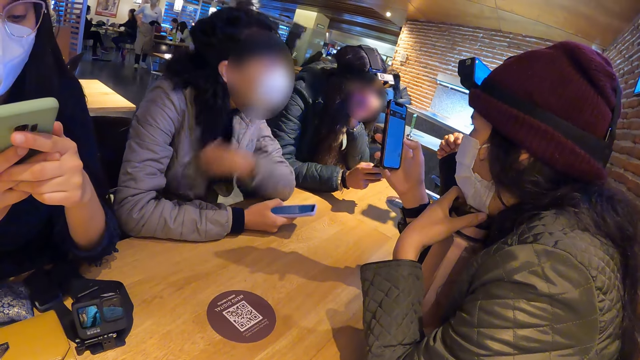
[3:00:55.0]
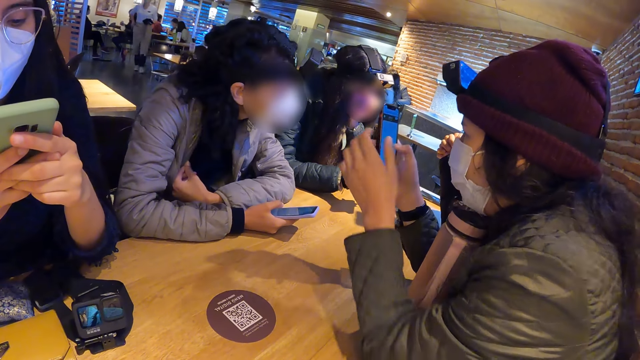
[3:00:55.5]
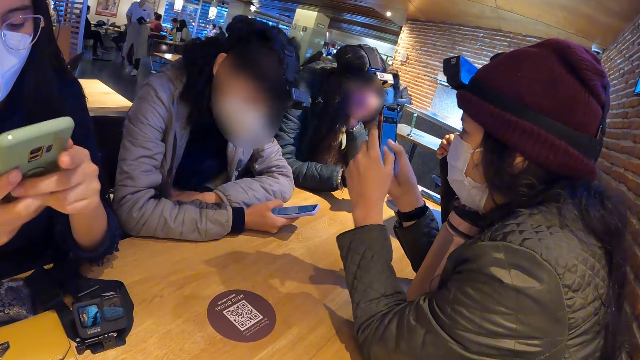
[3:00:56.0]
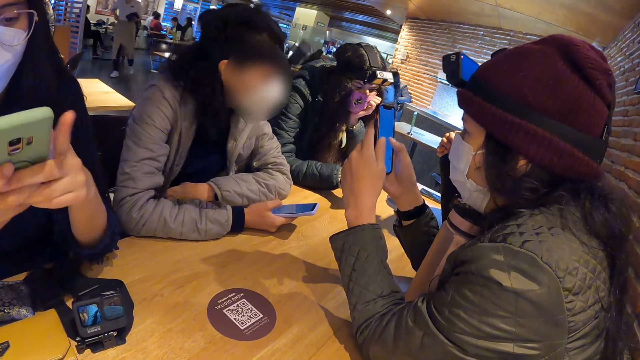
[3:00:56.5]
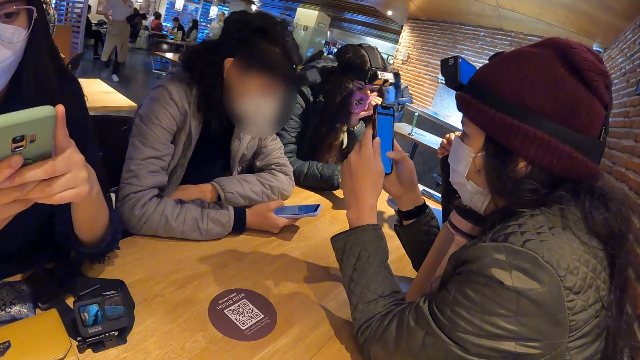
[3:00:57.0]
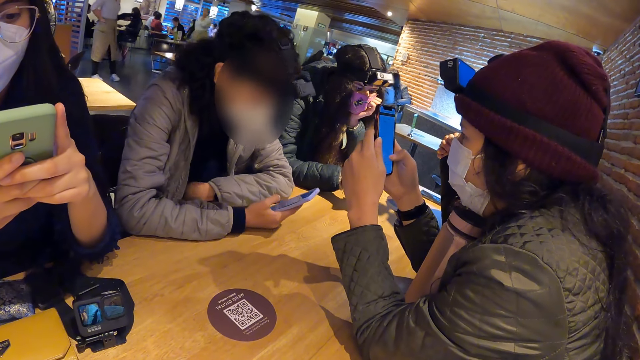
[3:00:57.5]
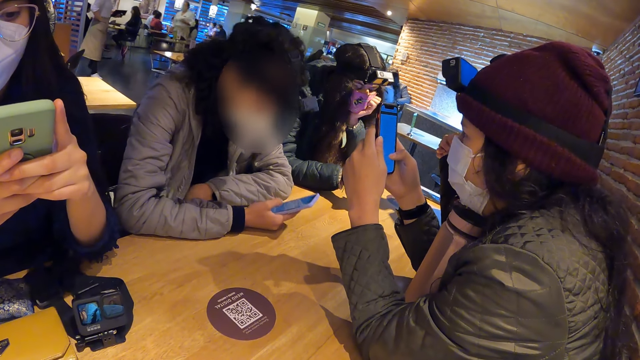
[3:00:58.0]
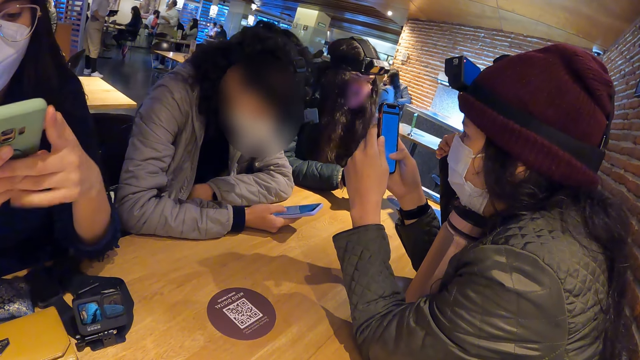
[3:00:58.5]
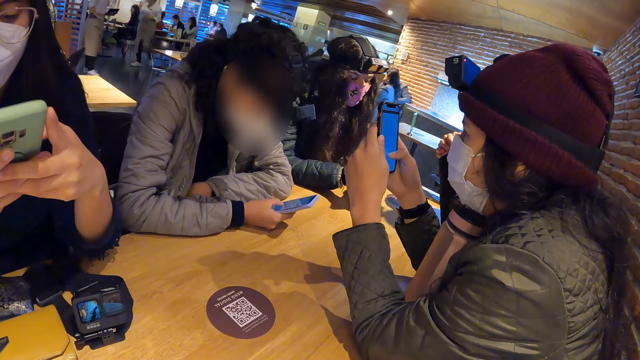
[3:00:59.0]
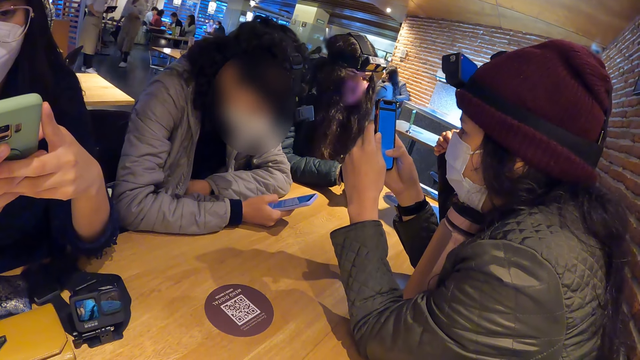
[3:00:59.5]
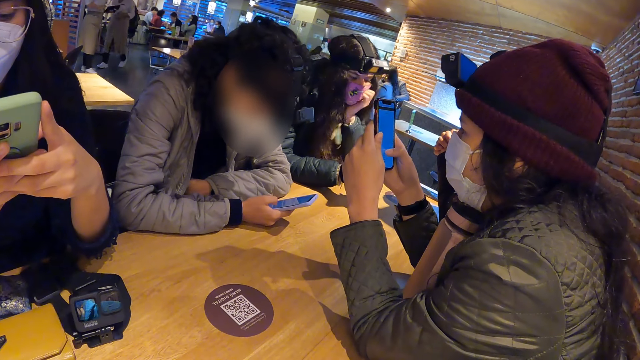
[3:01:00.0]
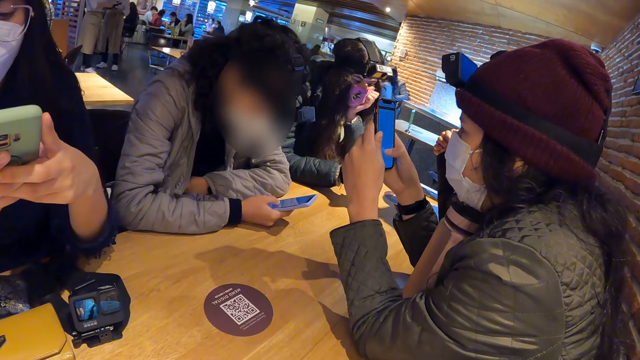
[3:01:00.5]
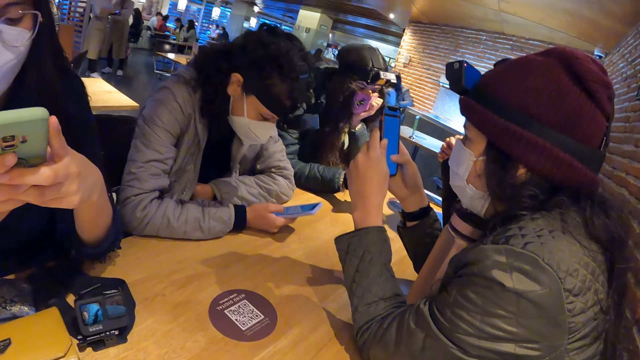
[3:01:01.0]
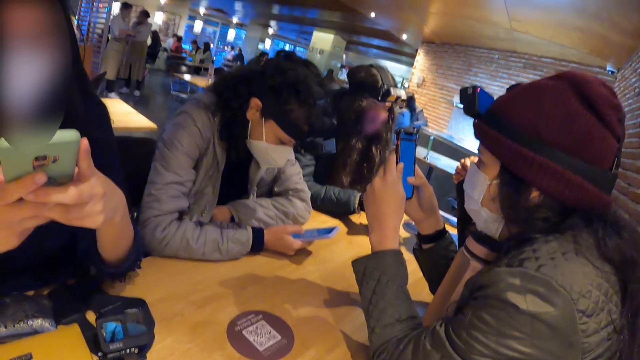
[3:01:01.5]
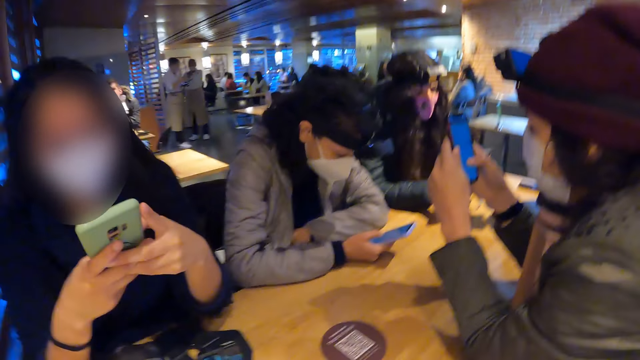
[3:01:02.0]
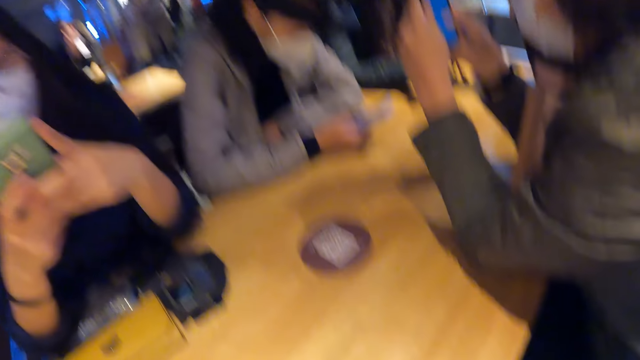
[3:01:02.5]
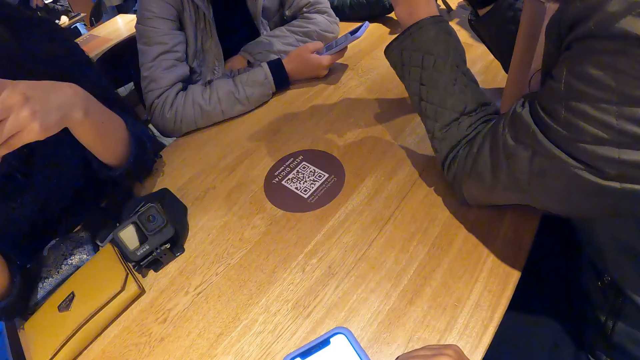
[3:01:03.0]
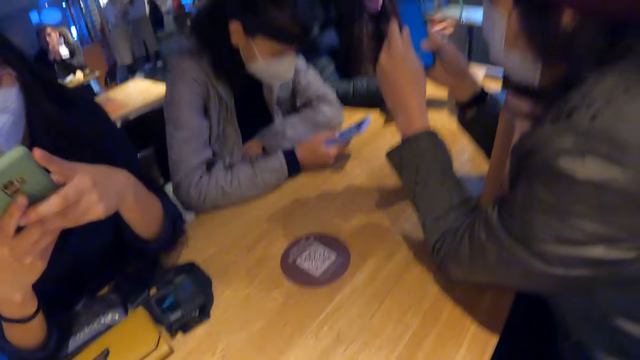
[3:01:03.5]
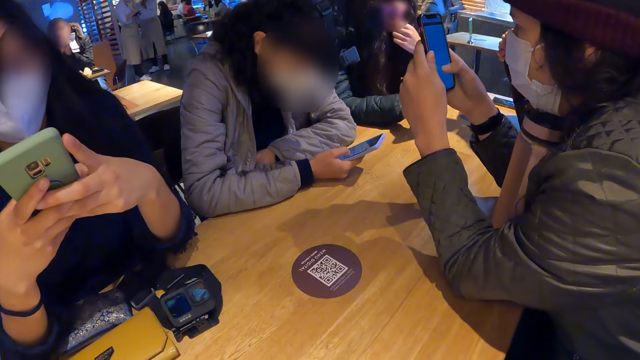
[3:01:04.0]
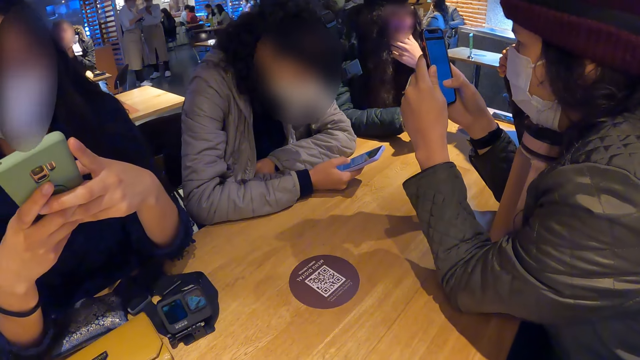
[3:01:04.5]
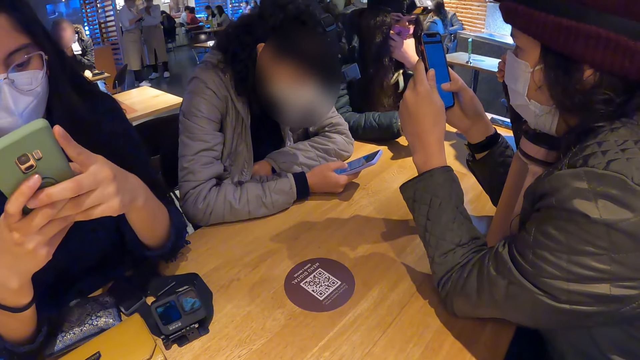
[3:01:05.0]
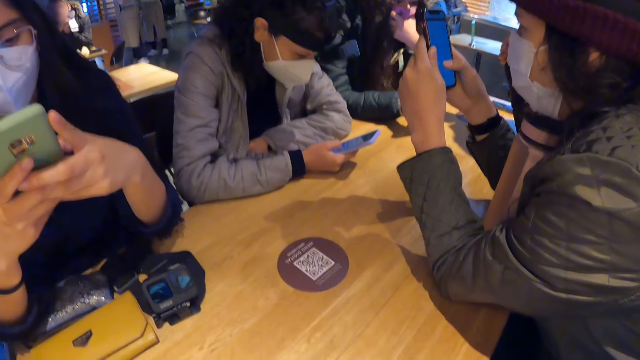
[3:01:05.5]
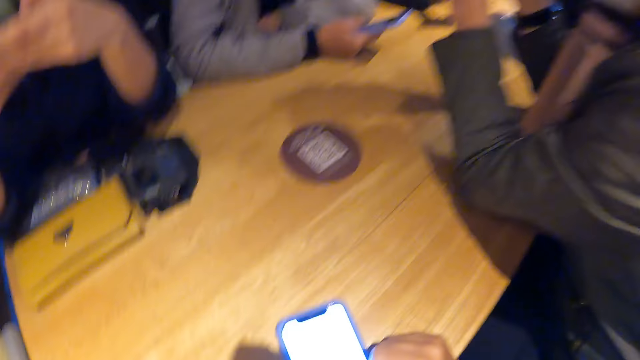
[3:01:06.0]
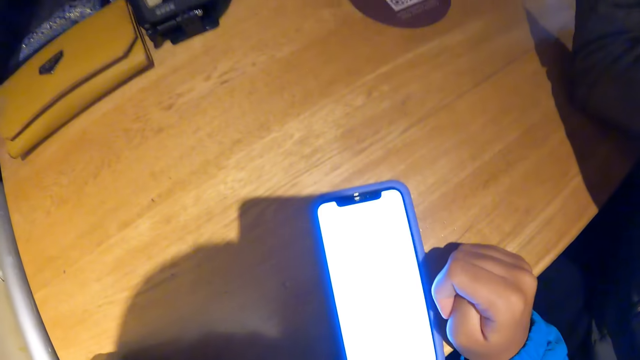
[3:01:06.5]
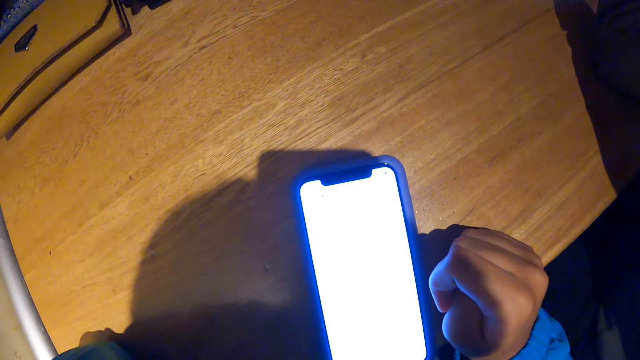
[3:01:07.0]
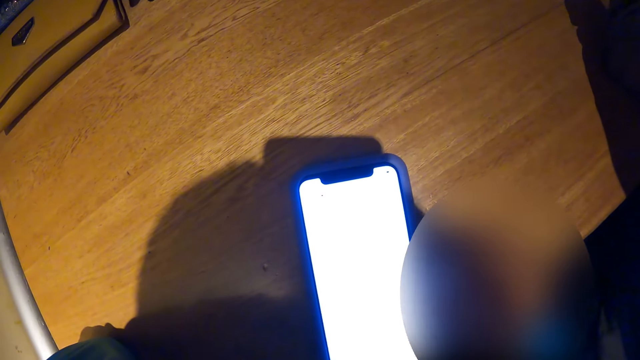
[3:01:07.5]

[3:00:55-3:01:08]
A woman operates the phone with both hands. Another woman touches the phone in her right hand with her left hand, rests her chin in her left hand and touches the phone in her right hand with her left hand. A lady uses her phone. The other woman touches her face with her left hand.

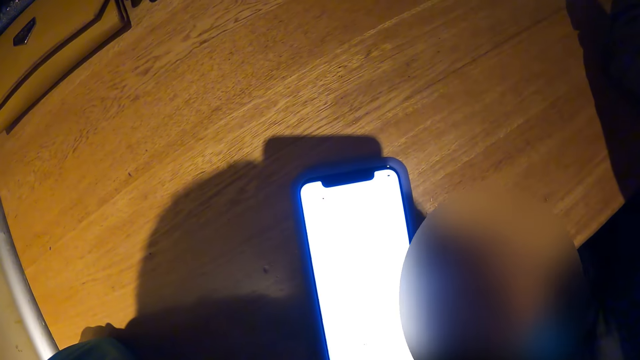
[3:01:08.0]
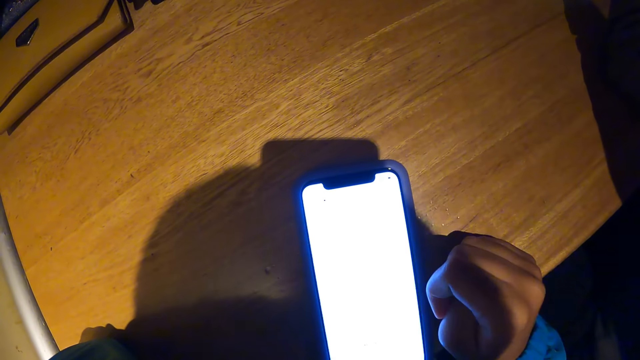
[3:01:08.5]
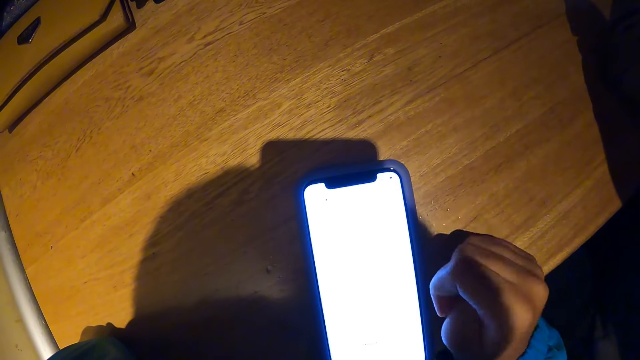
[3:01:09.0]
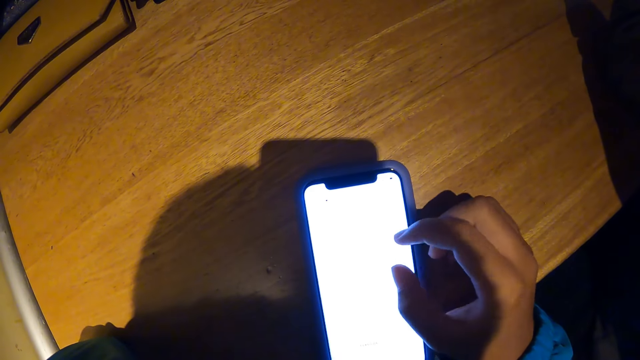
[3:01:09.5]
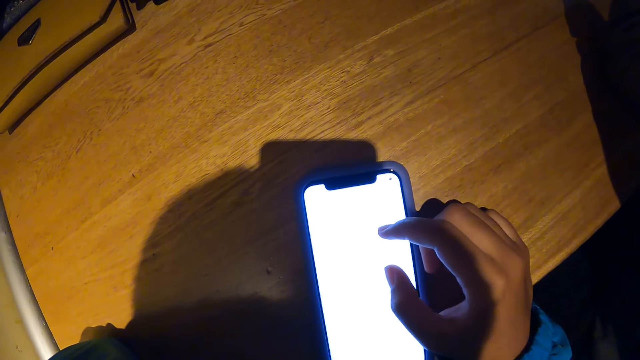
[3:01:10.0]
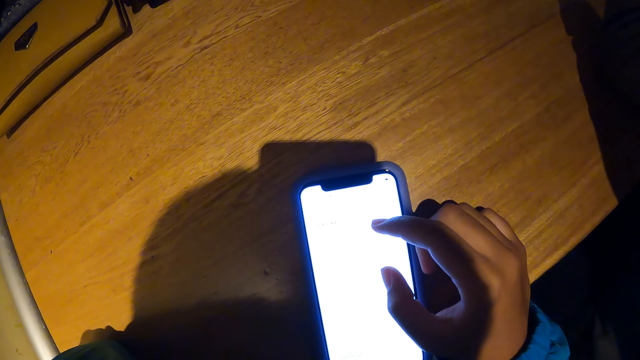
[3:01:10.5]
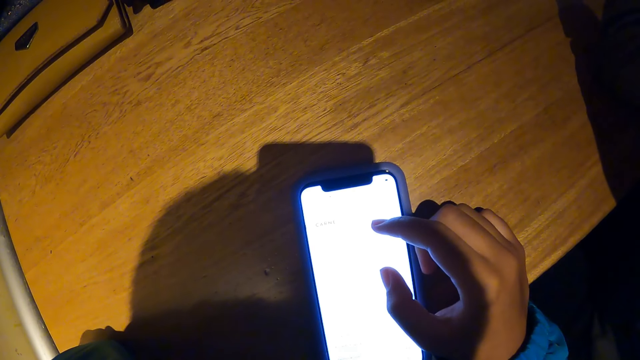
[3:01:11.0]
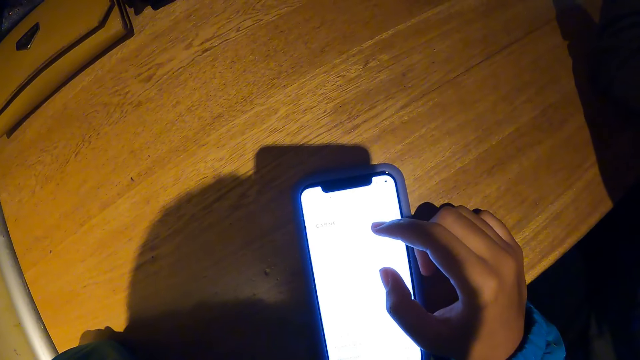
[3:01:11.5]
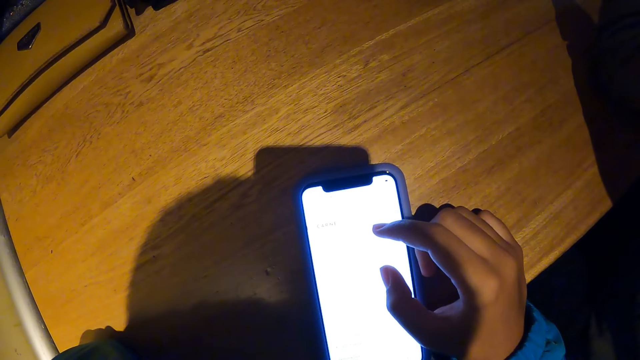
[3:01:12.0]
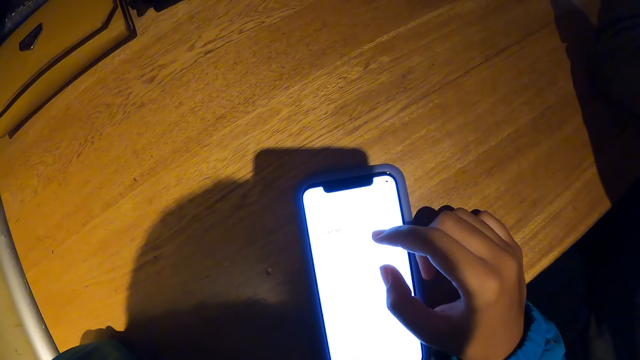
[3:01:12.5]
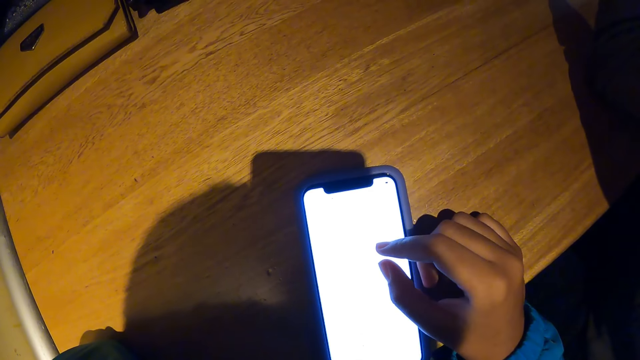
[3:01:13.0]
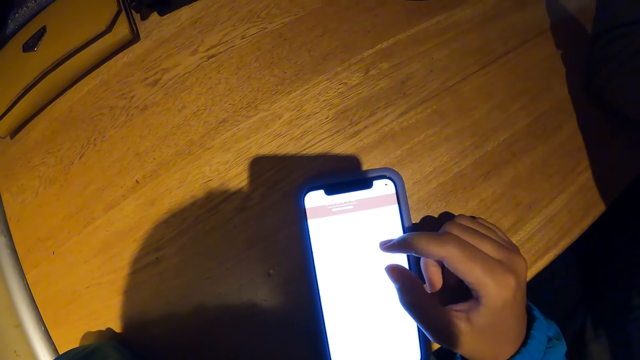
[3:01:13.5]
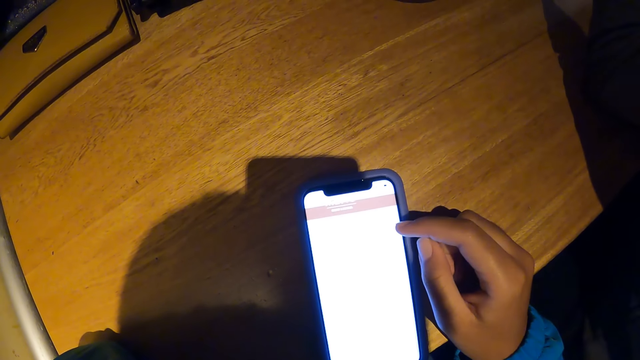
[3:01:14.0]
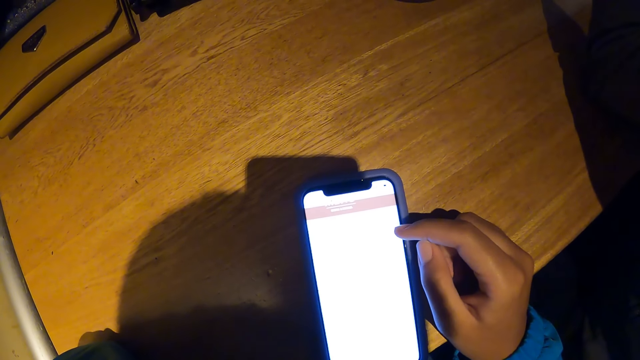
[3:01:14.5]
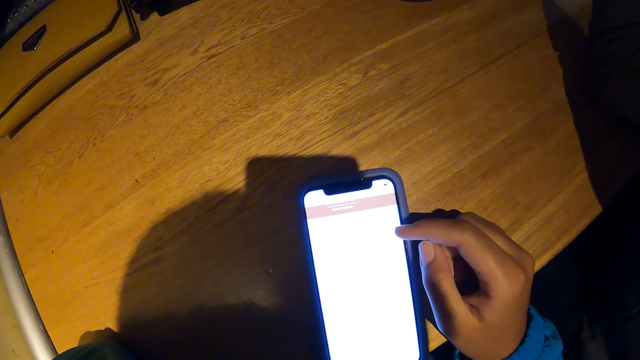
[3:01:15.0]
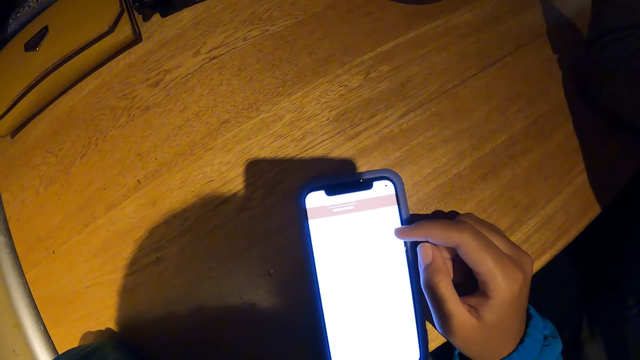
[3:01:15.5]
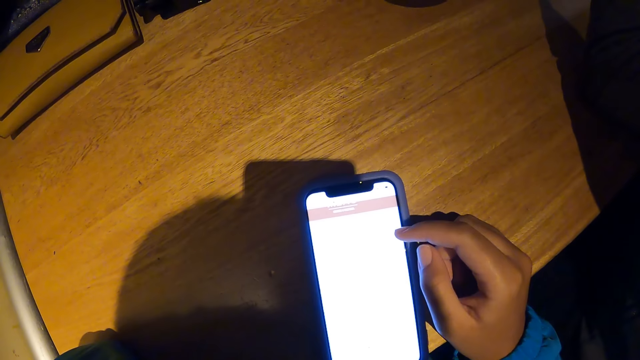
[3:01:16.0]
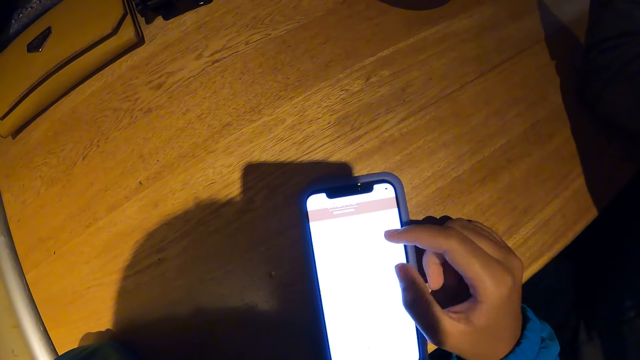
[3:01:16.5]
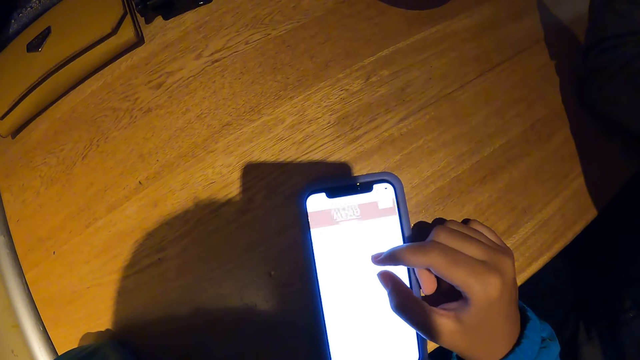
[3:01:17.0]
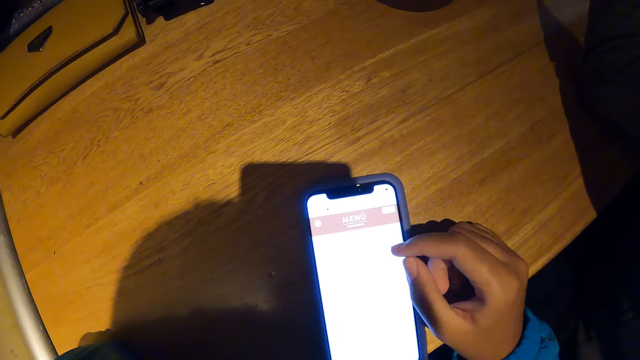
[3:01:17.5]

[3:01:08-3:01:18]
The camera wearer operates the phone on the table with her right hand.
